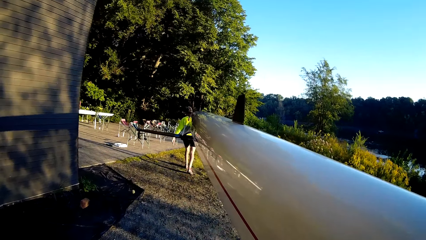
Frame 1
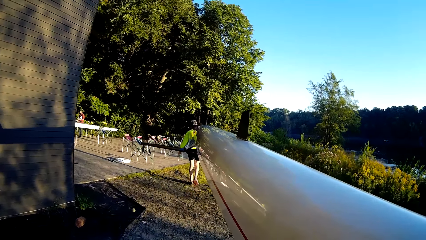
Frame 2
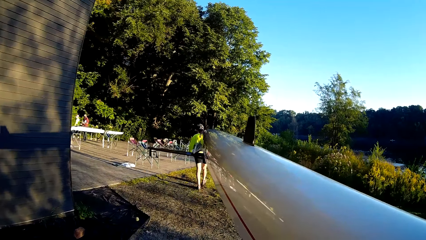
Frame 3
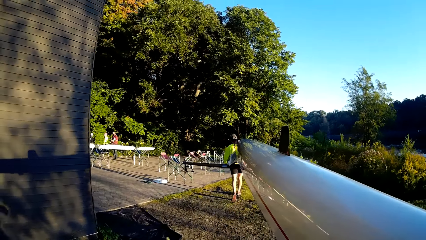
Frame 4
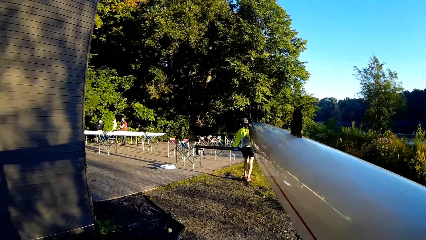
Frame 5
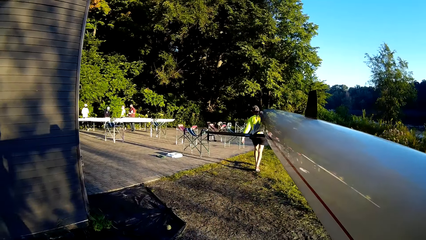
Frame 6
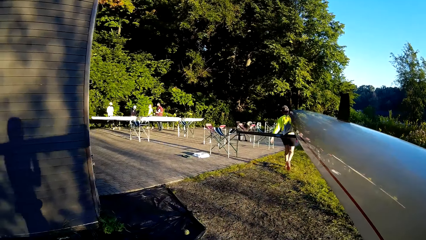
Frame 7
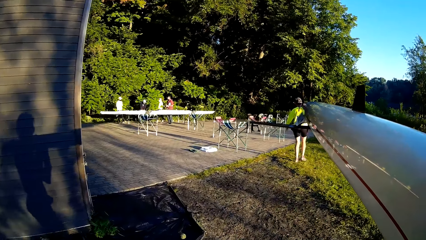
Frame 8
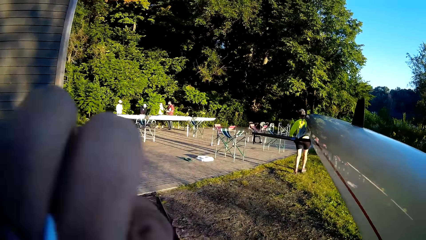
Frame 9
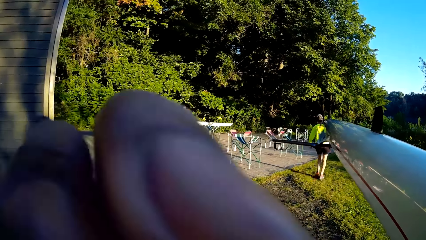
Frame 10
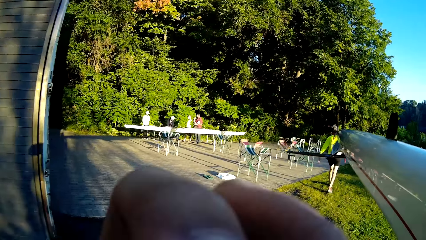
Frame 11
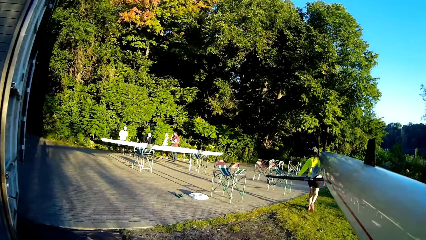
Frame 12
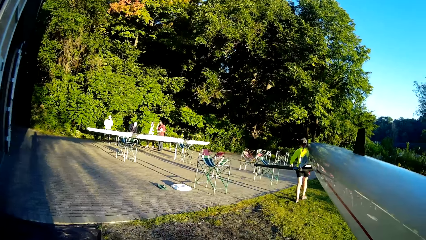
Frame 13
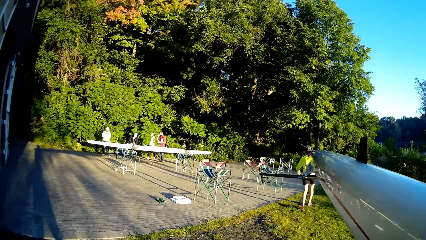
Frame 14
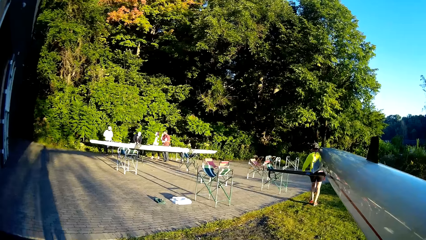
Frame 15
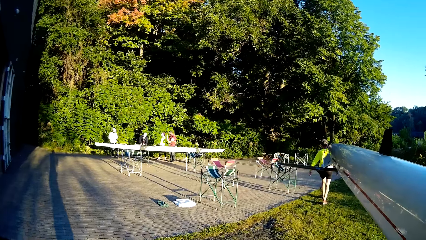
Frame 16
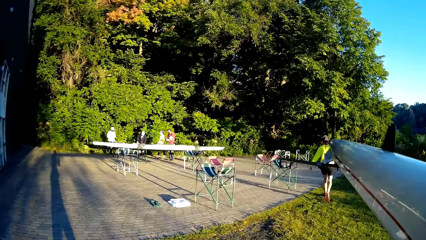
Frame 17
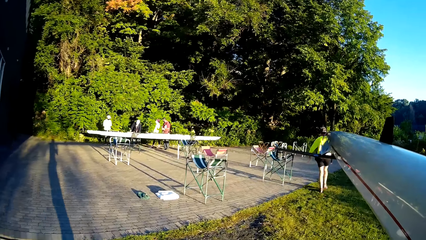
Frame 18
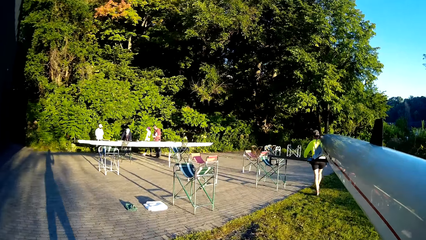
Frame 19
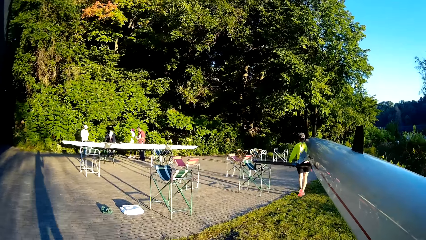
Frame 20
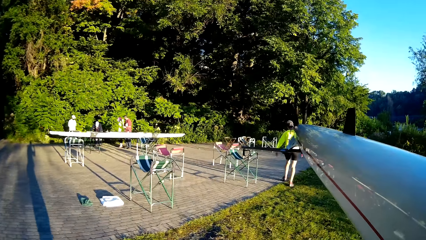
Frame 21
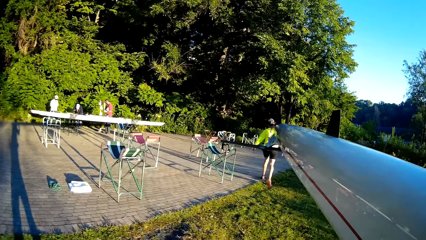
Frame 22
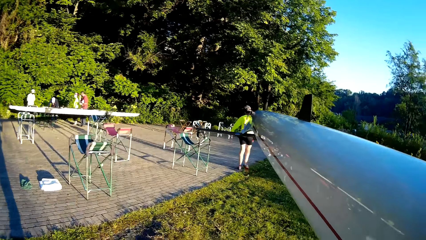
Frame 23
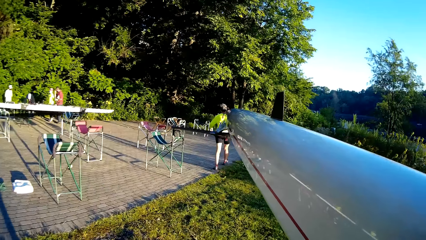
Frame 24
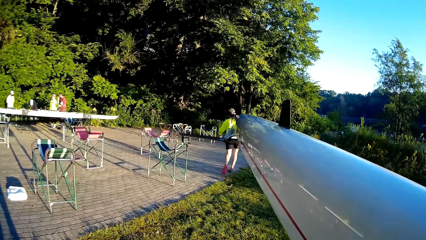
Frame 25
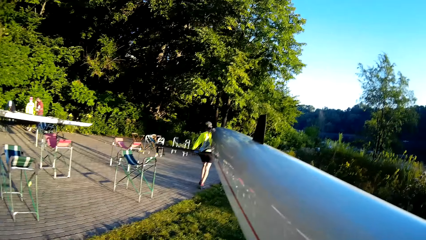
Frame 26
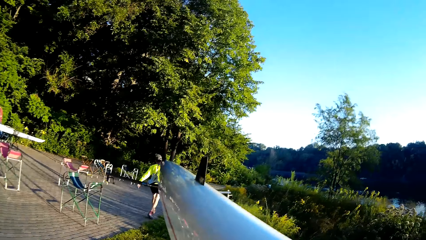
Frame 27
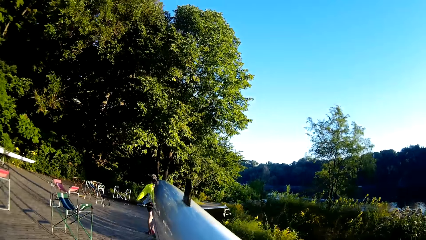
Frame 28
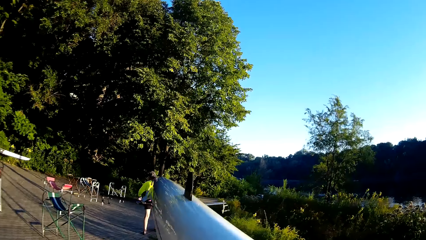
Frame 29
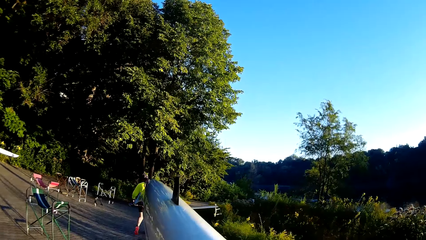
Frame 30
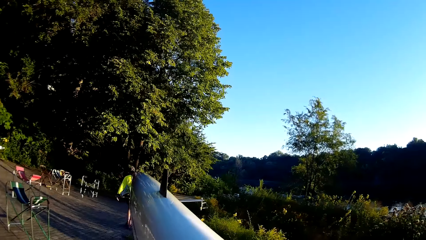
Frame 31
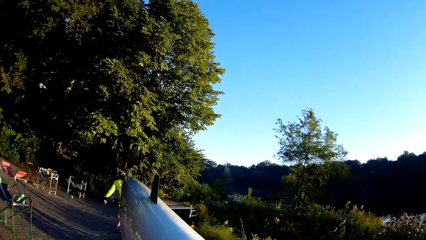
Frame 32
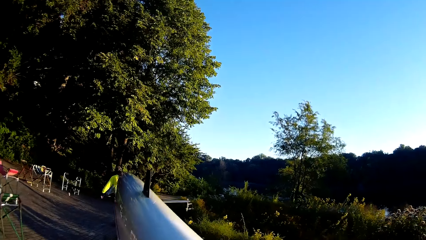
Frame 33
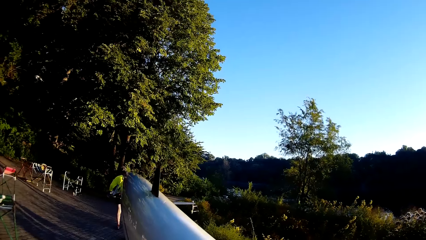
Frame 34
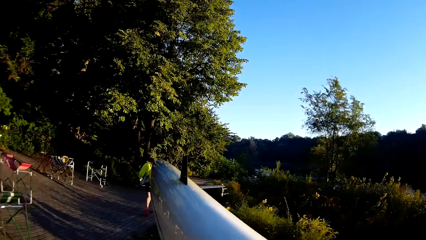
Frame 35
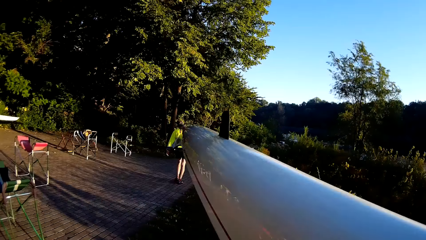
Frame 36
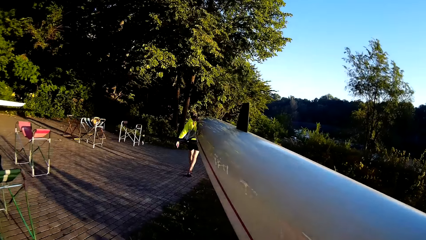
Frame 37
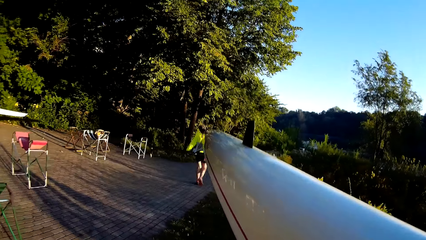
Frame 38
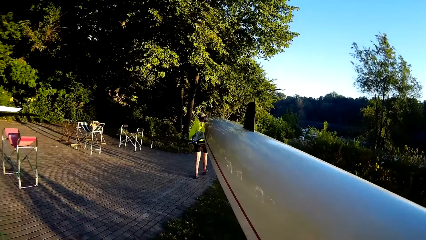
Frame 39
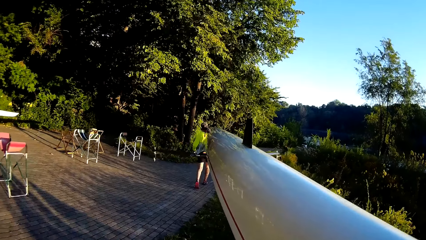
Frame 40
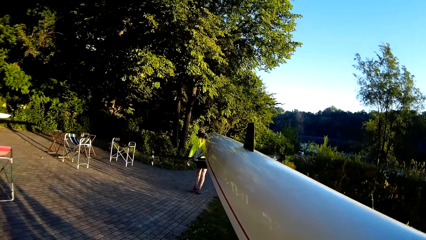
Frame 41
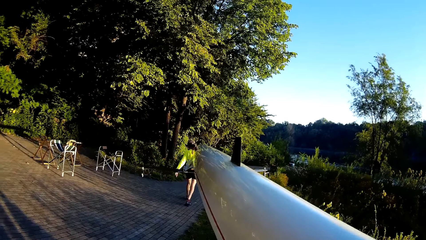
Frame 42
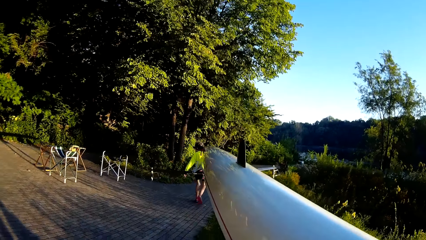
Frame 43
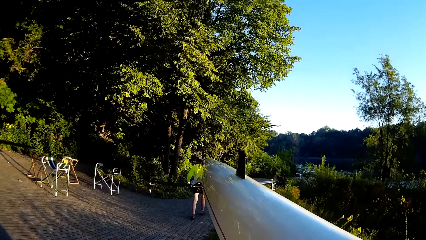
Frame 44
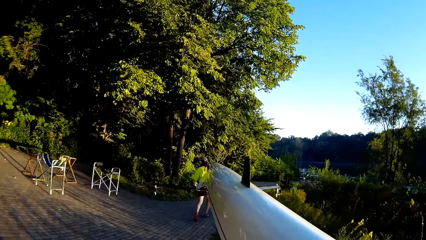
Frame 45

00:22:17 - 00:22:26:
The camera wearer touches the face. A girl walks.

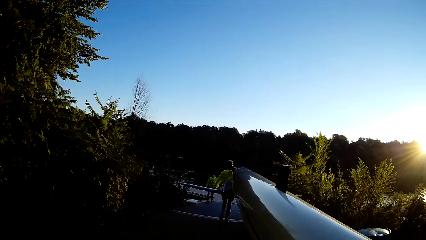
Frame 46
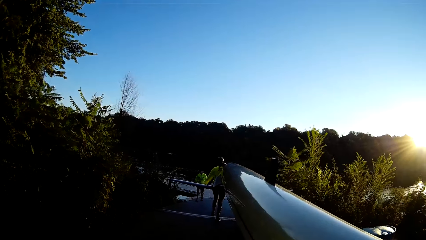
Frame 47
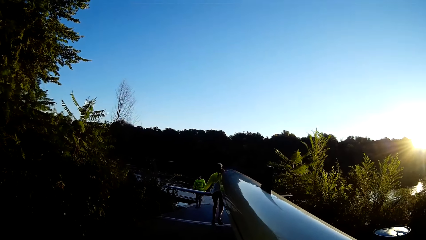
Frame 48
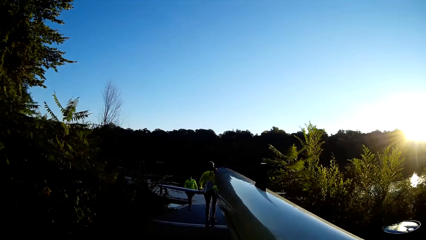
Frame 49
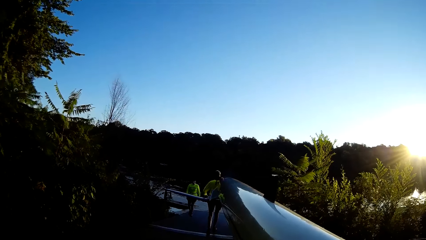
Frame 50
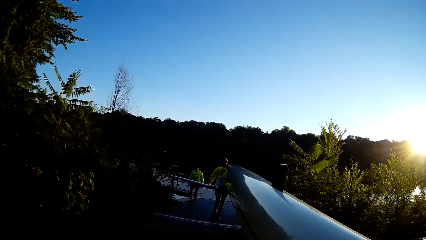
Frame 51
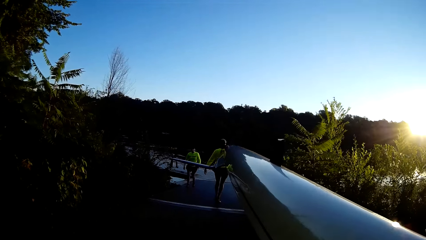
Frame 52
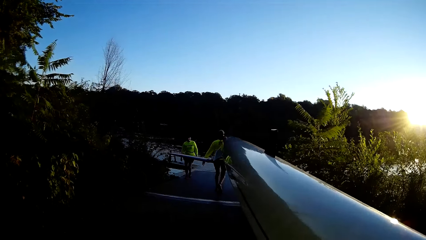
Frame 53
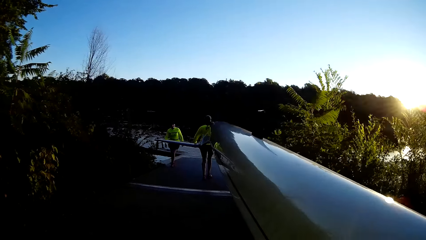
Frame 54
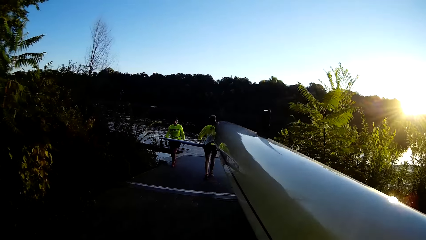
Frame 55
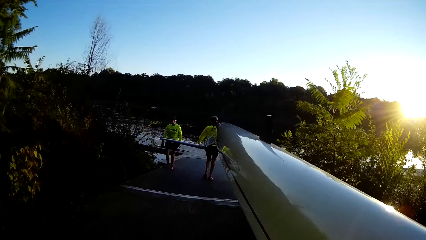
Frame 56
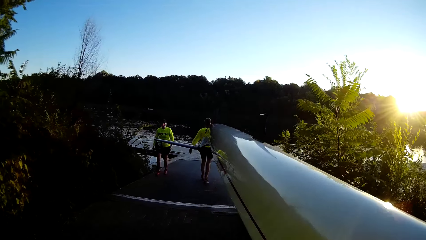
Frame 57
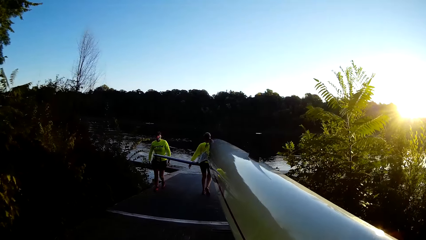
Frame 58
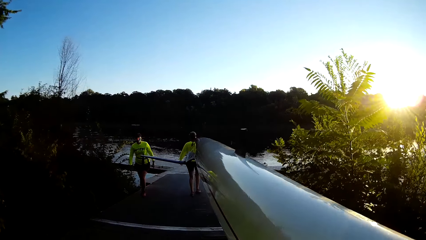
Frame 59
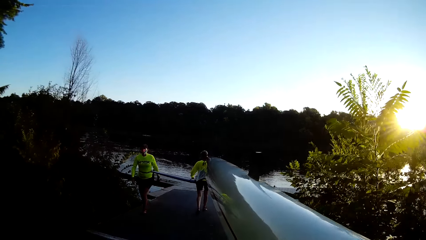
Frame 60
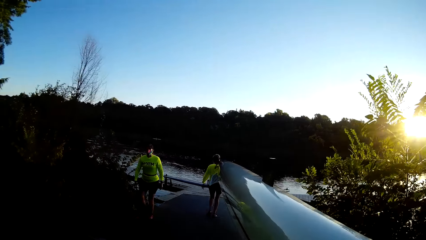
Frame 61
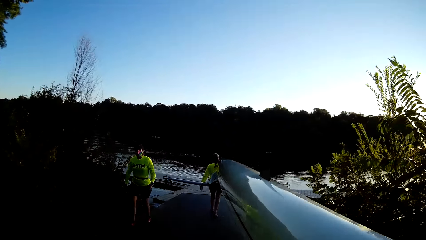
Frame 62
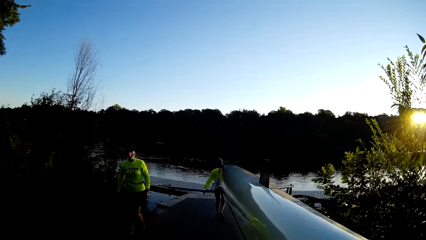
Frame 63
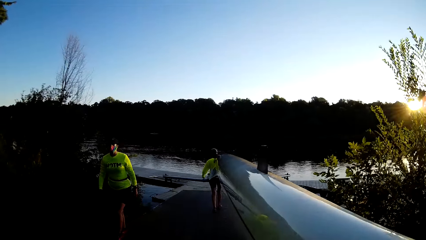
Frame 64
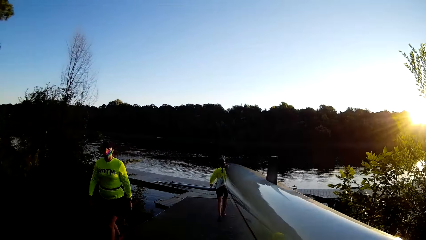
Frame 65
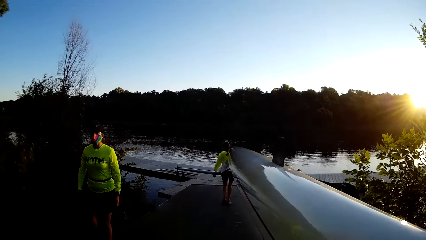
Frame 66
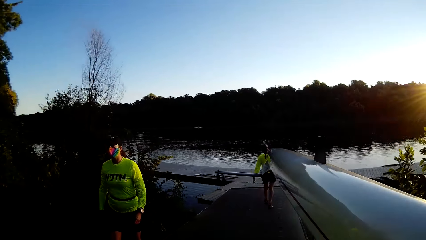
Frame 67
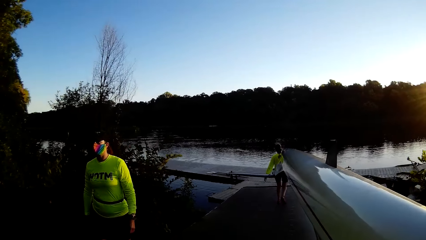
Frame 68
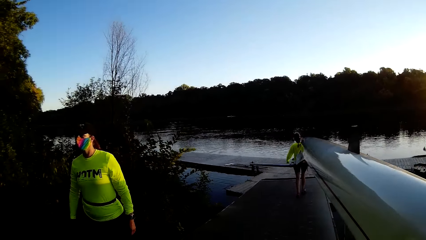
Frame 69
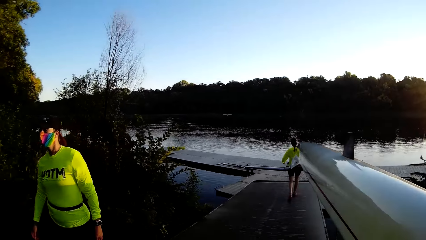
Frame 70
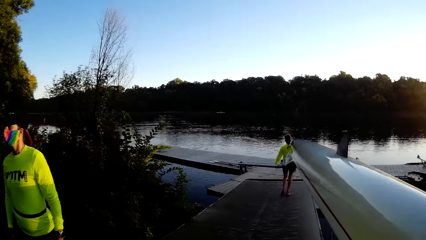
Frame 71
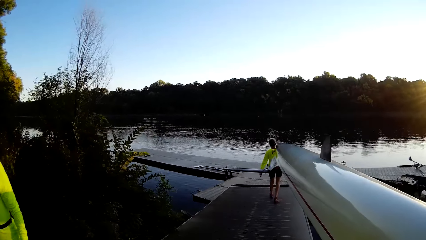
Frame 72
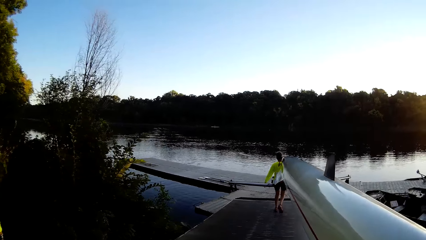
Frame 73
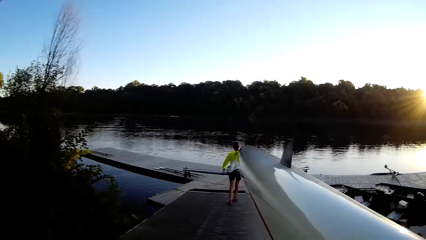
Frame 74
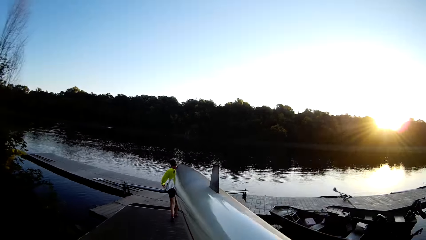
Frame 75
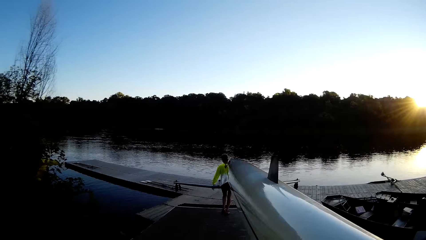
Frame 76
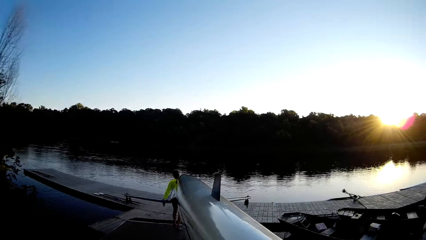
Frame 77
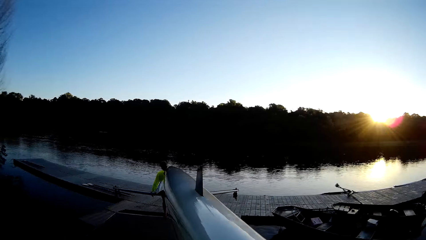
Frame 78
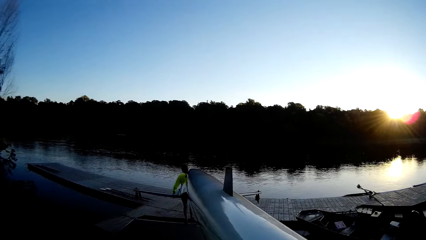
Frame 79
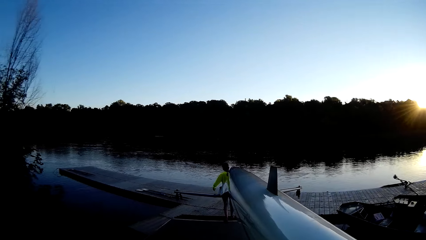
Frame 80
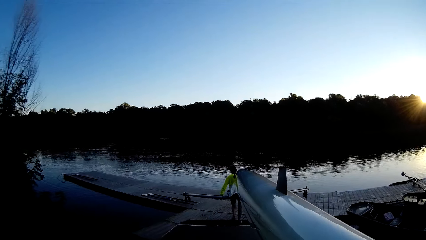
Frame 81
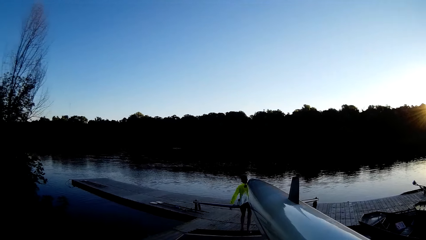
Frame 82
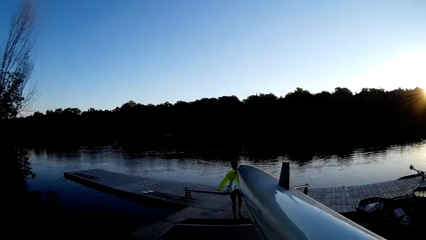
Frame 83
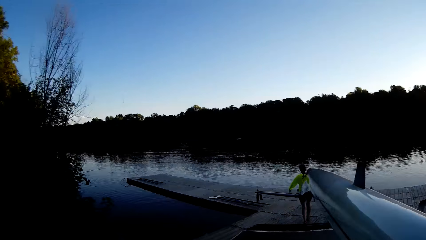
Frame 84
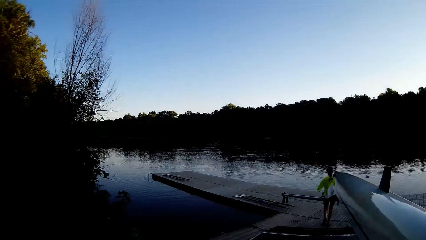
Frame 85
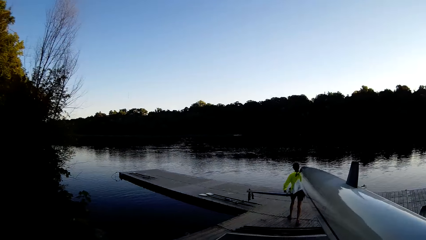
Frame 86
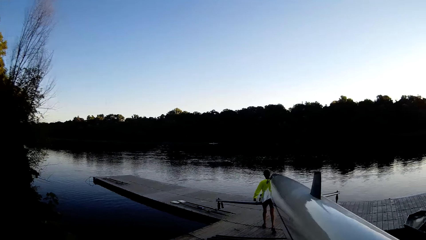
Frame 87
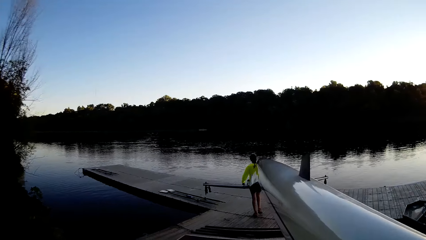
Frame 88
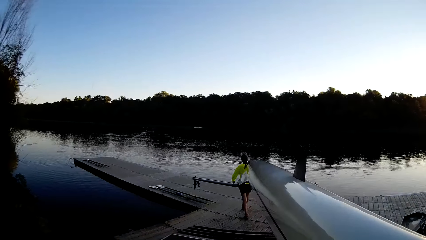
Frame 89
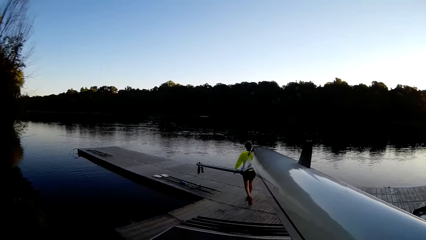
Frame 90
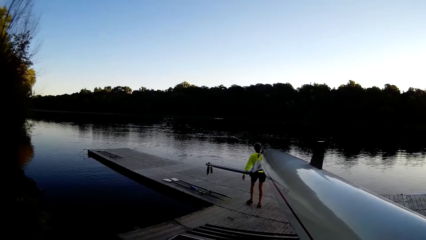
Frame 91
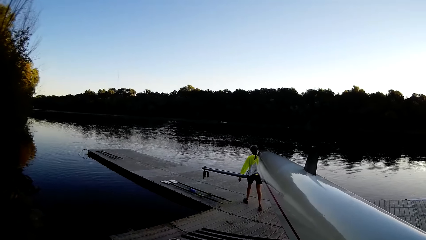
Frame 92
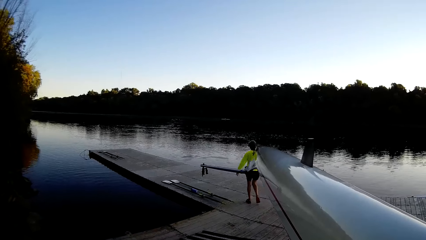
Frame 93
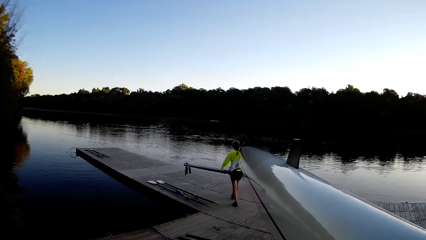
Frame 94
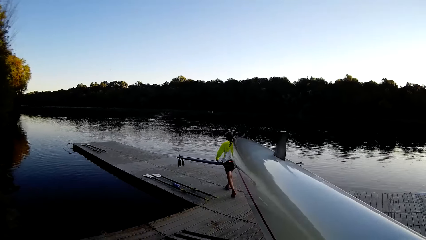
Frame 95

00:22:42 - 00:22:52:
A woman crosses the bridge.
